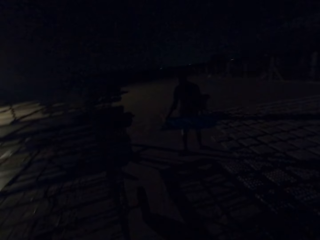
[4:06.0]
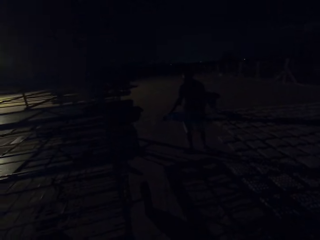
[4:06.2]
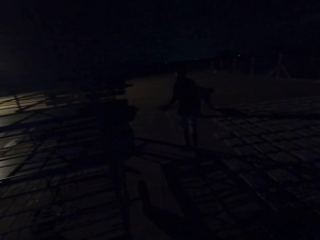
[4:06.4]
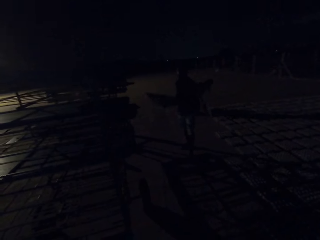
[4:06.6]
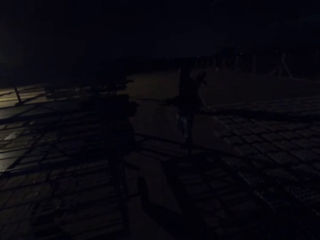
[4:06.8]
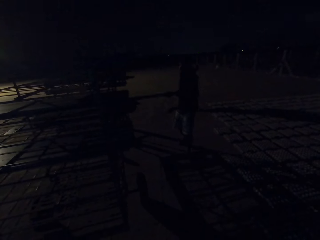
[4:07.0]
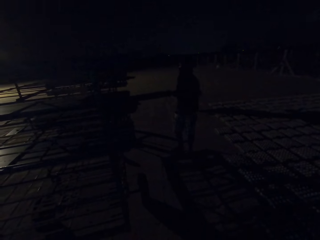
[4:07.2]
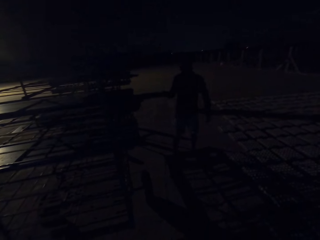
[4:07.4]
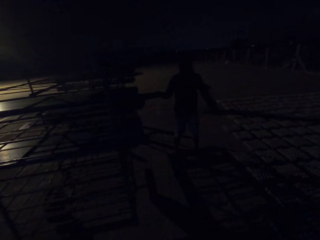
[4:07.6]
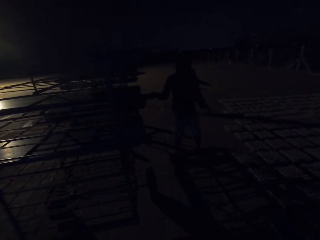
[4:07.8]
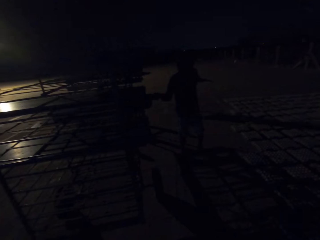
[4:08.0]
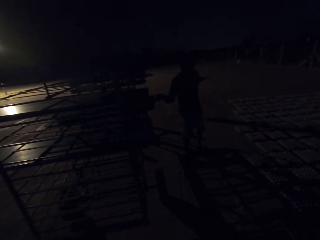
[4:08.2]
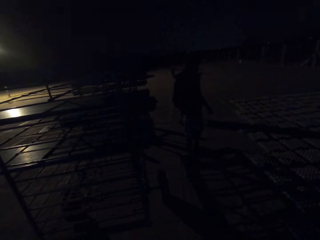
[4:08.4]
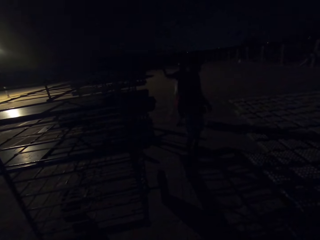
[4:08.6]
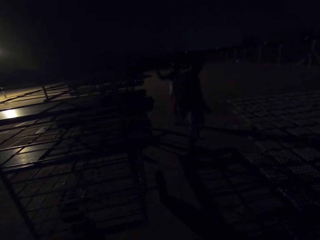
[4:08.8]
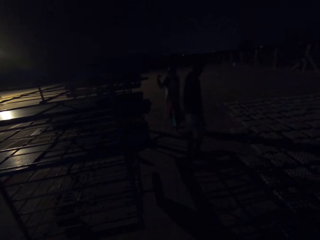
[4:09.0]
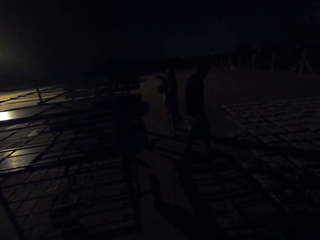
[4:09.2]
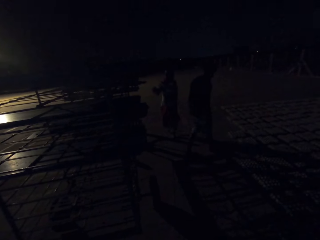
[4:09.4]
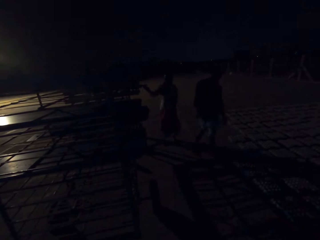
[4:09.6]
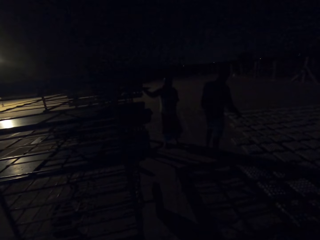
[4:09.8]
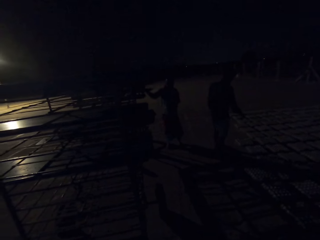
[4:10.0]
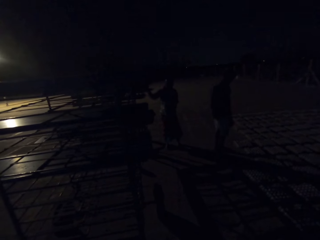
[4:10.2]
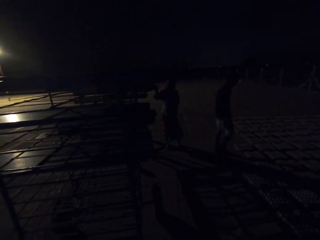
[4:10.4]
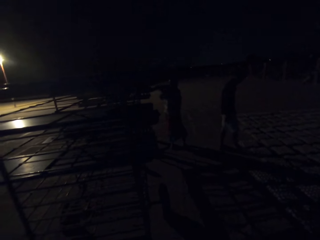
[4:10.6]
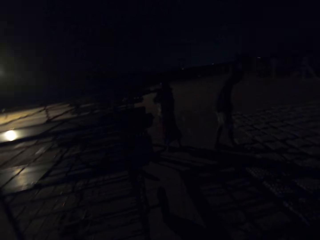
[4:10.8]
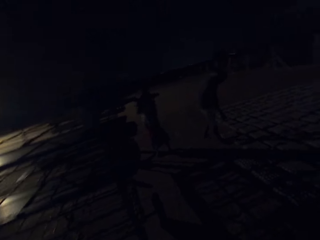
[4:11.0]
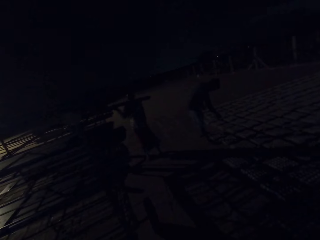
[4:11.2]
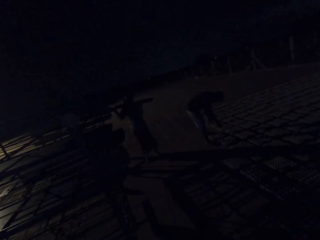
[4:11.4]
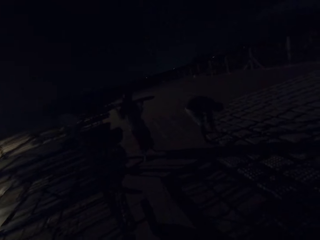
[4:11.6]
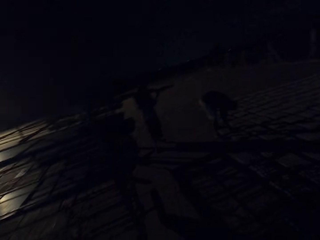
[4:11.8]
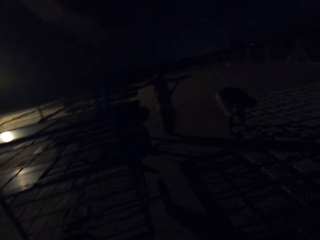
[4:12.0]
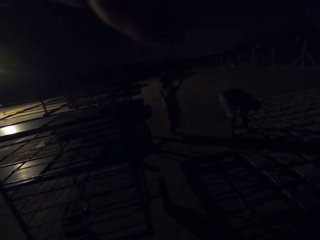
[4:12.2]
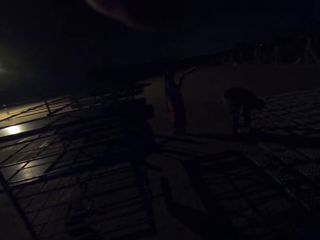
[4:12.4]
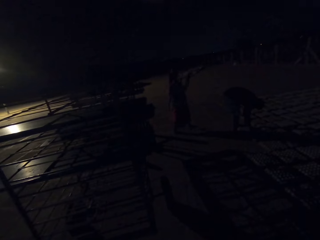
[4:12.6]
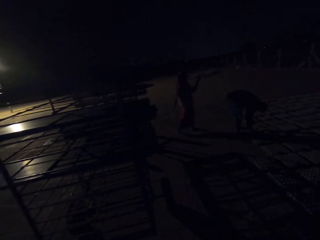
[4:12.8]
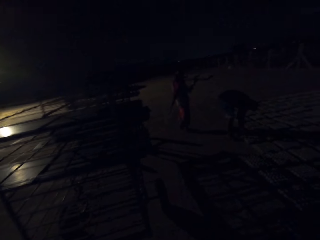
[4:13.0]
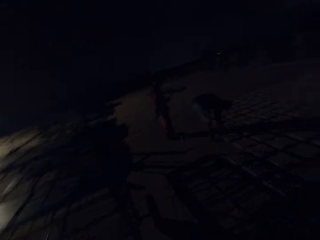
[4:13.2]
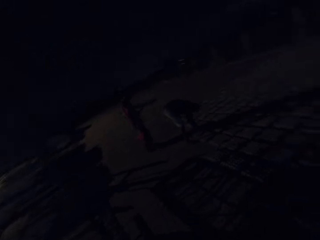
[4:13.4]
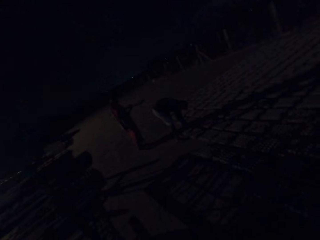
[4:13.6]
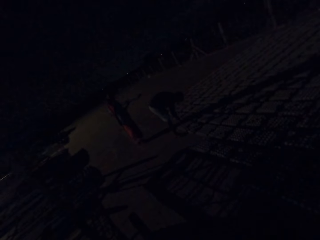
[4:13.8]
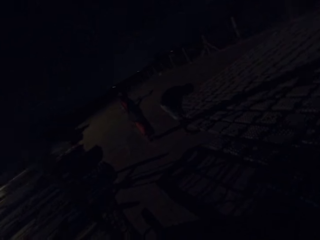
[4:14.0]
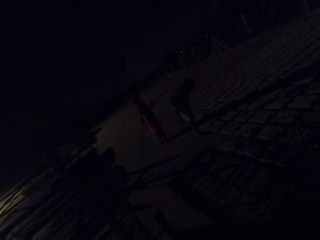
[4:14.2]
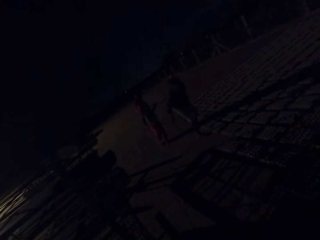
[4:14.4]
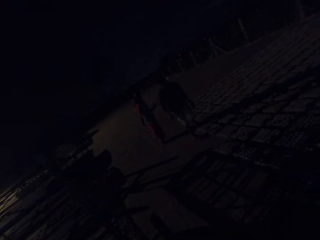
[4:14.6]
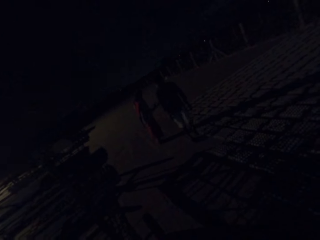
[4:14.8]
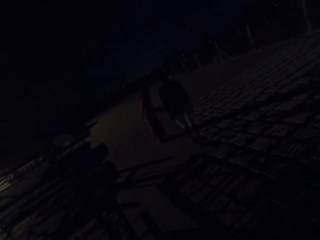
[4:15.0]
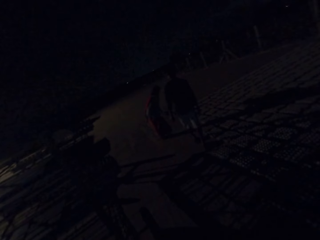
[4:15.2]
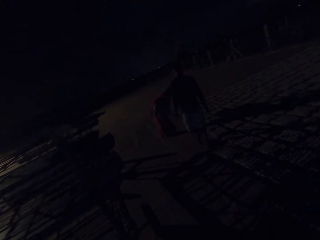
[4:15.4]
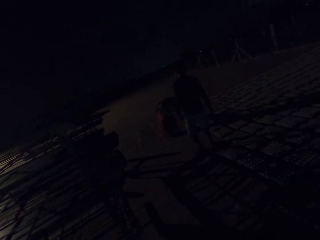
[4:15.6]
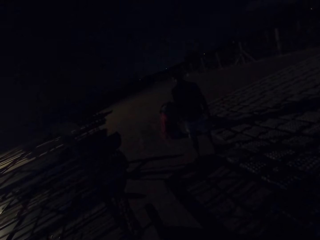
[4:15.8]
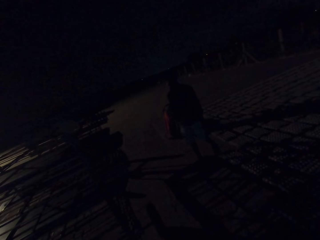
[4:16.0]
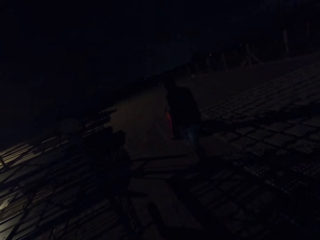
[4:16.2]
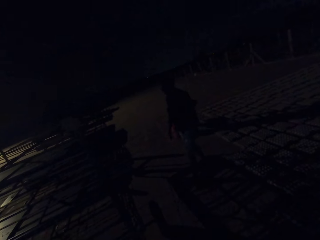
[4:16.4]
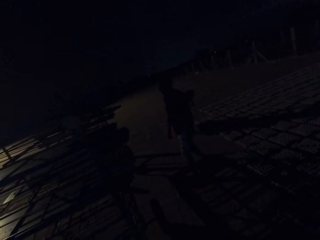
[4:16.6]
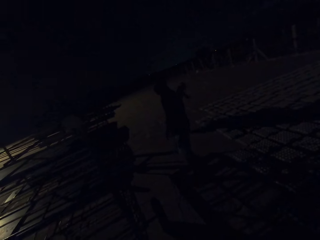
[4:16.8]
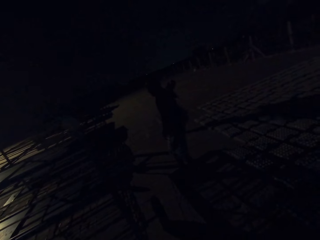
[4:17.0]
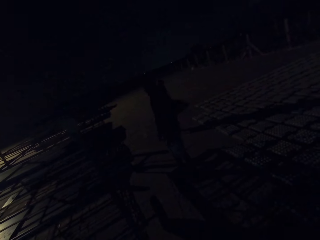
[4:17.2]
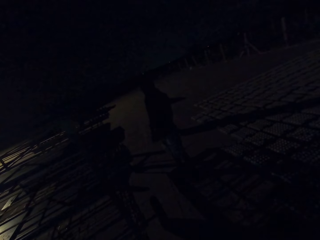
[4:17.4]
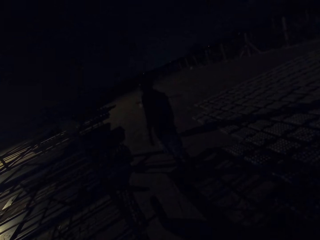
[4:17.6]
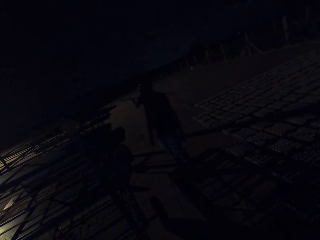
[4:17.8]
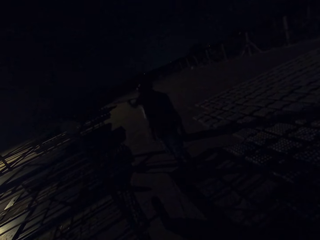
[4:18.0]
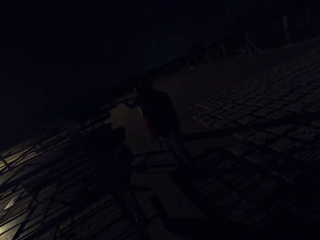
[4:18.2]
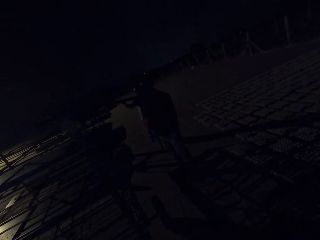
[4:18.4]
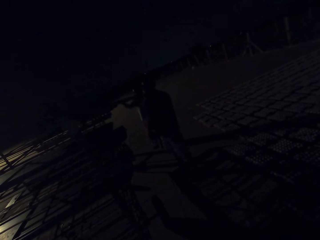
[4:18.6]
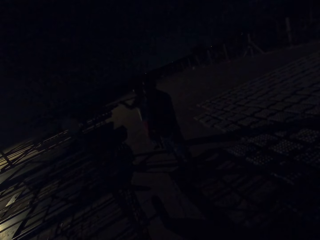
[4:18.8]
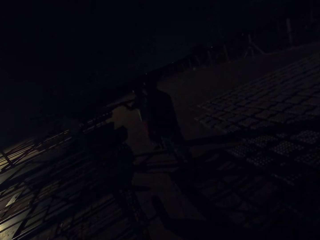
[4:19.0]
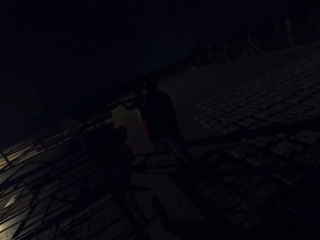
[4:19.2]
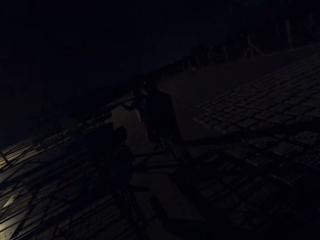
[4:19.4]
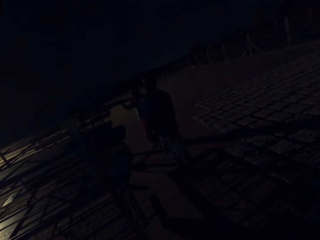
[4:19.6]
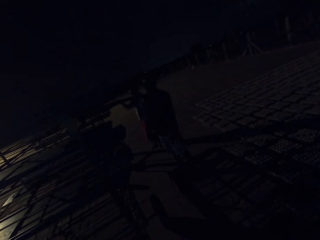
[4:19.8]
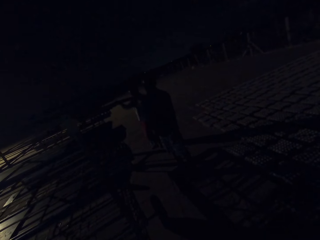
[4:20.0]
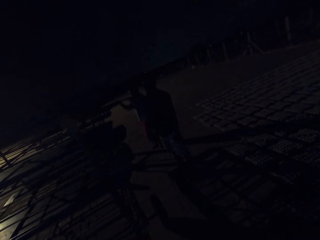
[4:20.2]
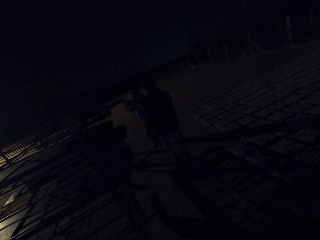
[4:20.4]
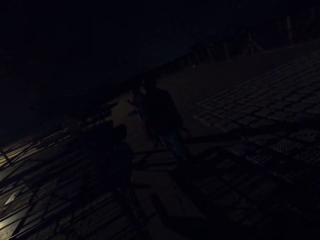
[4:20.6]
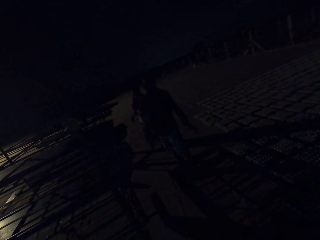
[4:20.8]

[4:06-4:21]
The woman lays egg crates on the ground with the tray in her hands. The man places the tray in his right hand on the shelf. The woman places the tray in her hands on the shelf. The woman drags the tray from the shelf with her right hand and carries the tray from the shelf with her hands. The man adjusts an egg crate on the ground with his hands. The woman lays the egg crates on the ground with the tray in her hands. The woman places the tray in her hands on the shelf.

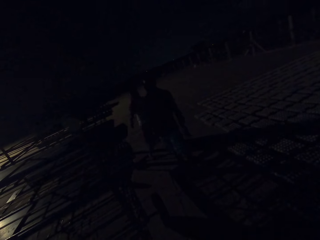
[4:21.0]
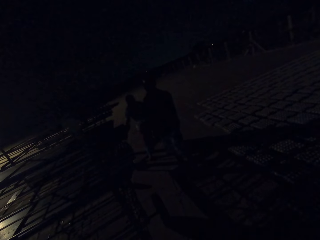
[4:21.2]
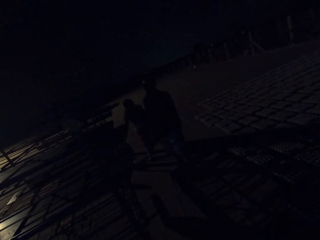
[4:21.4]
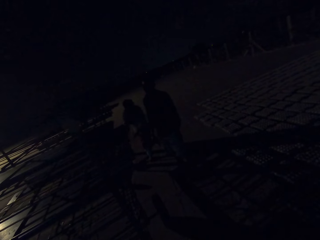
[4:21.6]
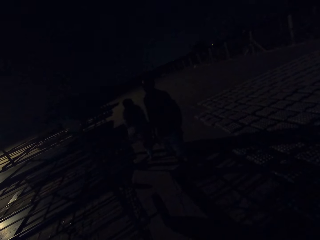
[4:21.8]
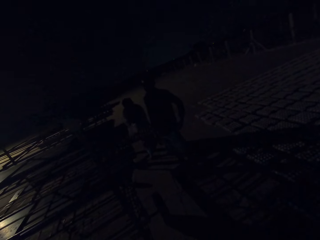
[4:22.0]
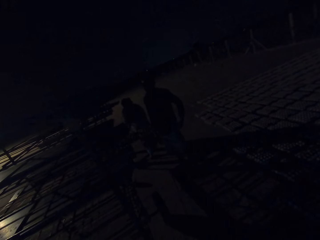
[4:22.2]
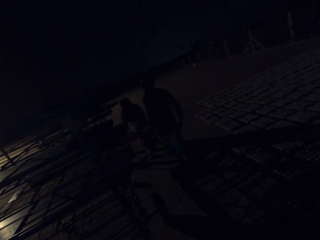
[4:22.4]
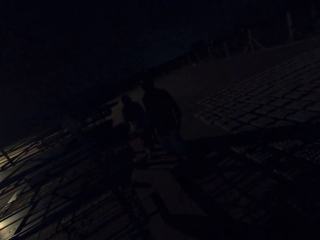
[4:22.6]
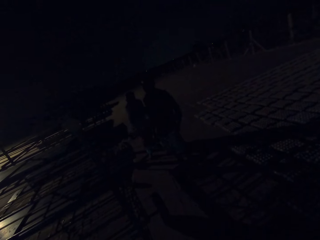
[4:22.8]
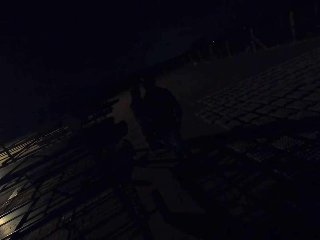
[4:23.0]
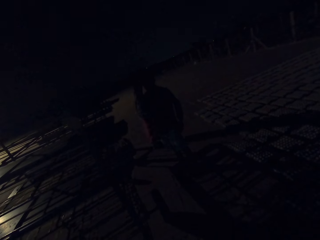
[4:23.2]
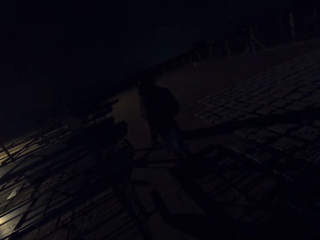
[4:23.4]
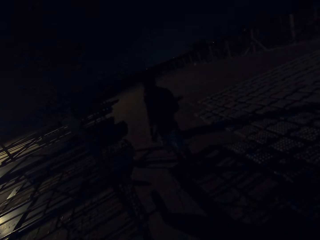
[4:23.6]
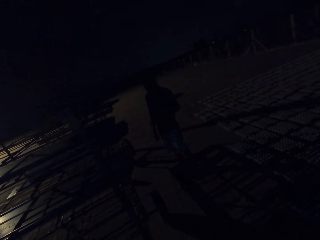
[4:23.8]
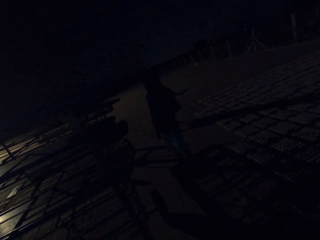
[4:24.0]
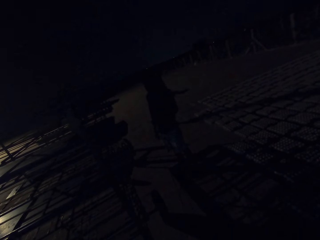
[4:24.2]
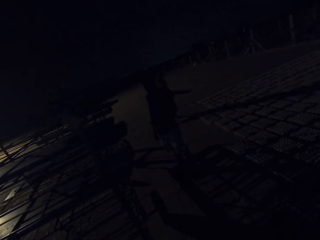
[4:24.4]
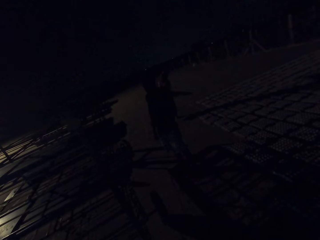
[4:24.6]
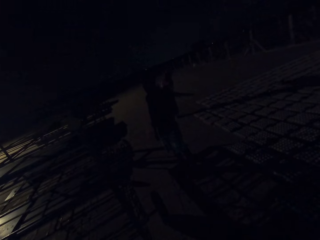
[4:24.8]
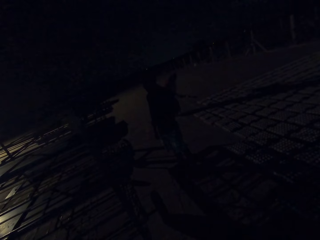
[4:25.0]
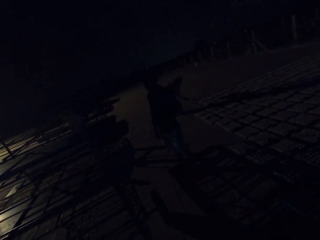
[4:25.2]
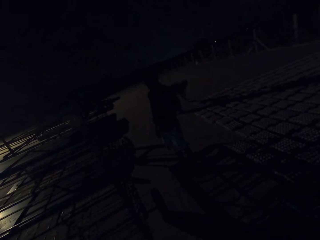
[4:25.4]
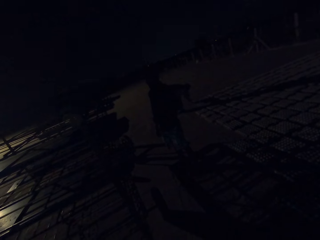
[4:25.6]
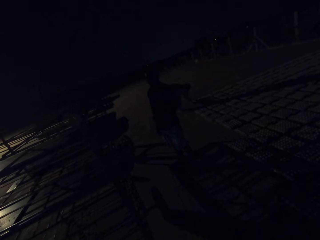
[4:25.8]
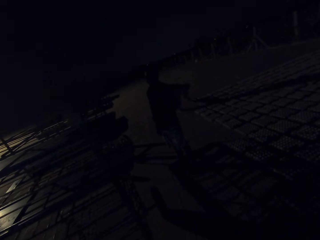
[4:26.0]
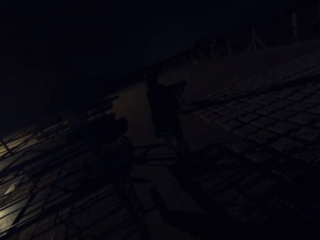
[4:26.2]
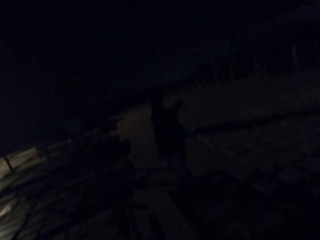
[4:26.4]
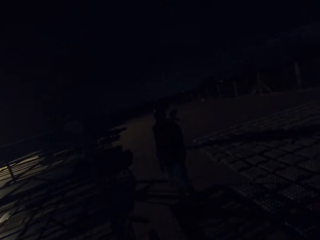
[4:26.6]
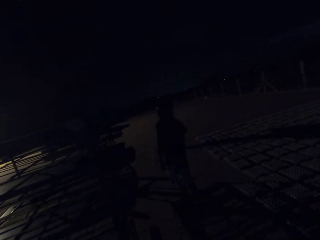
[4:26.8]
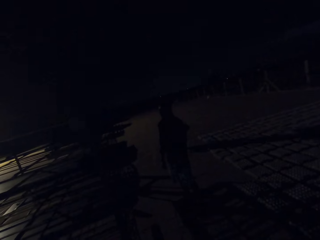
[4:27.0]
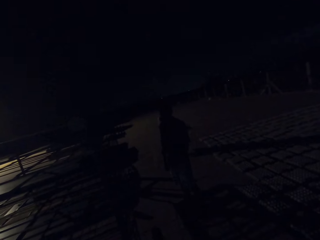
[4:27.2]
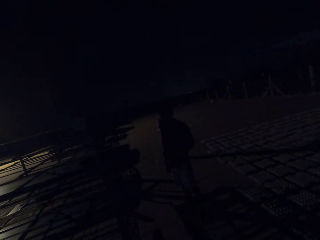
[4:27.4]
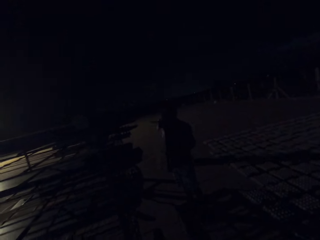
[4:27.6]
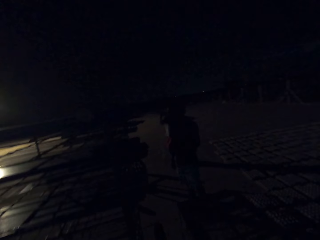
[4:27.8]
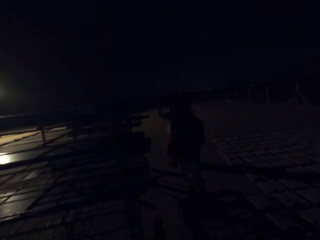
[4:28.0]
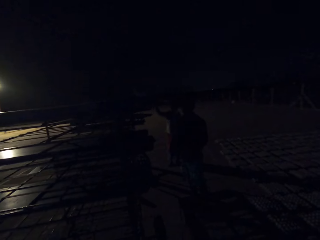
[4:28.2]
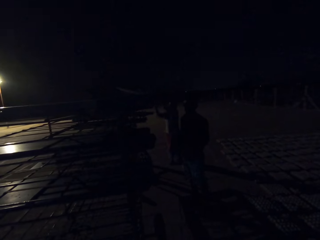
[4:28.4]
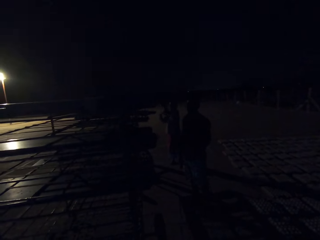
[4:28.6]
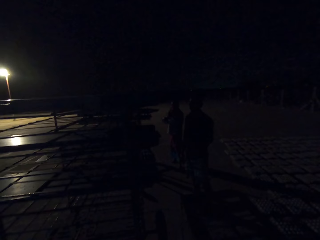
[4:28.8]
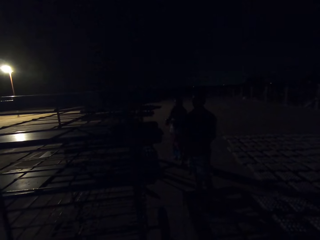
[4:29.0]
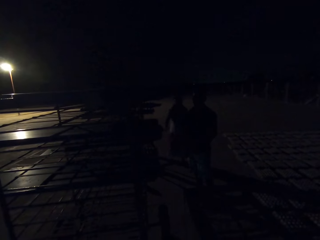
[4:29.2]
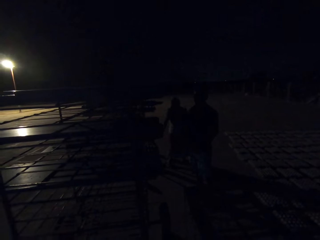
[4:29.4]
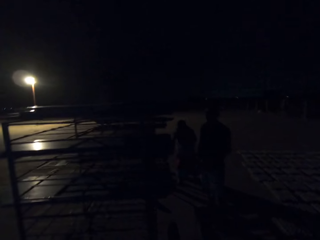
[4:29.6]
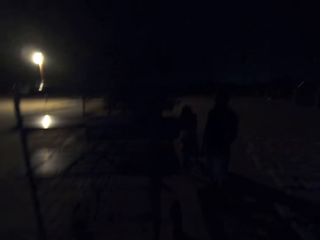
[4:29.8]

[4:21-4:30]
The woman drags a tray from the shelf with her right hand and carries the tray from the shelf with her hands. The woman lays egg crates on the ground with the tray in her hands. The woman places the tray in her hands on the shelf.
